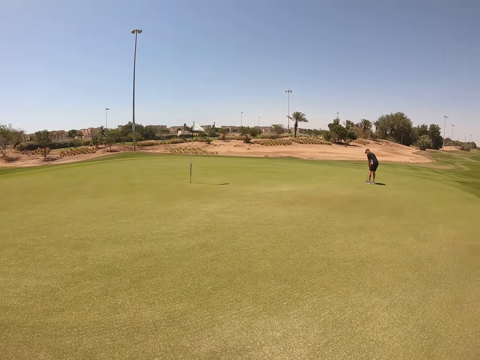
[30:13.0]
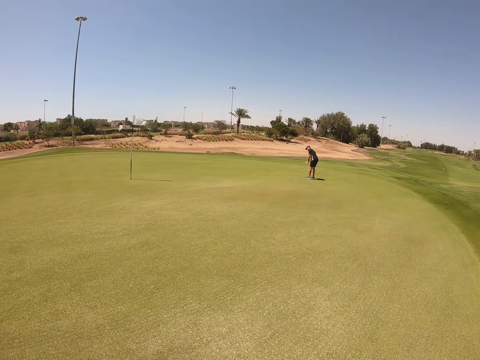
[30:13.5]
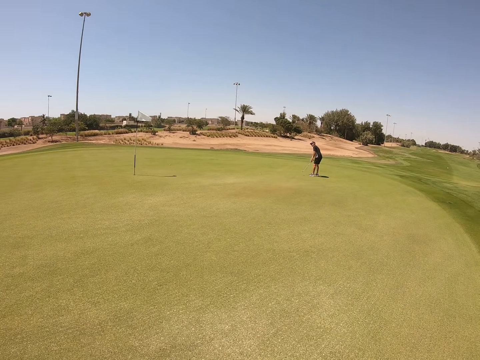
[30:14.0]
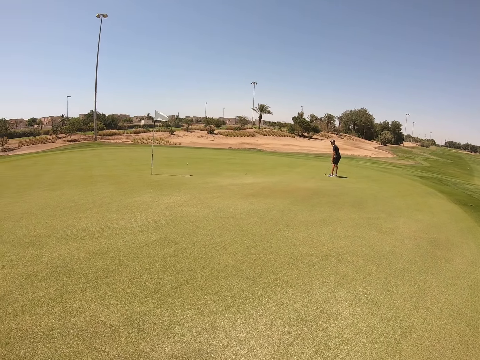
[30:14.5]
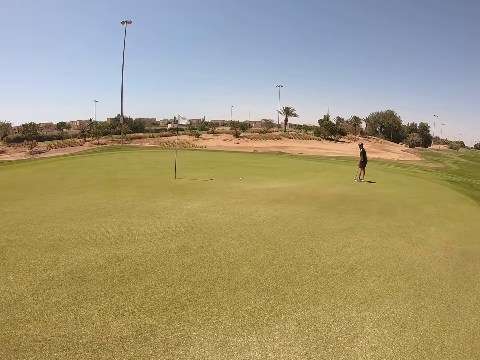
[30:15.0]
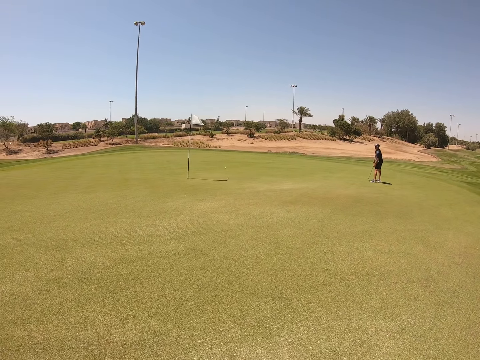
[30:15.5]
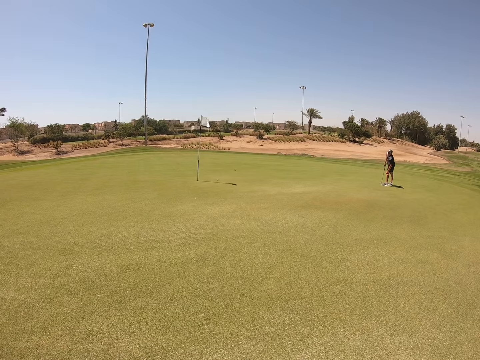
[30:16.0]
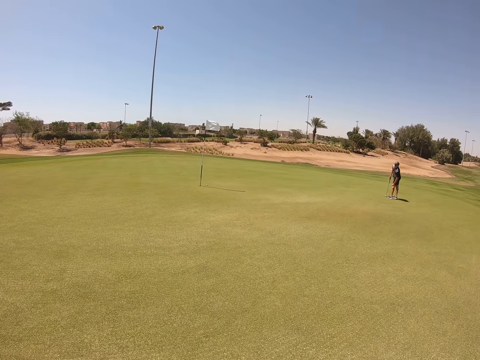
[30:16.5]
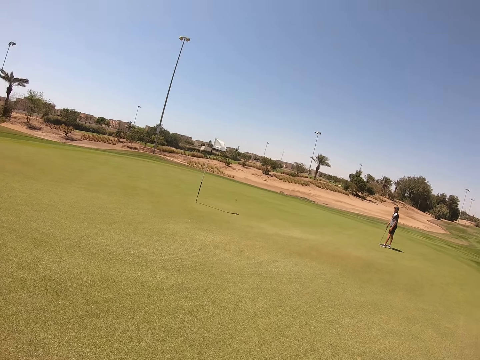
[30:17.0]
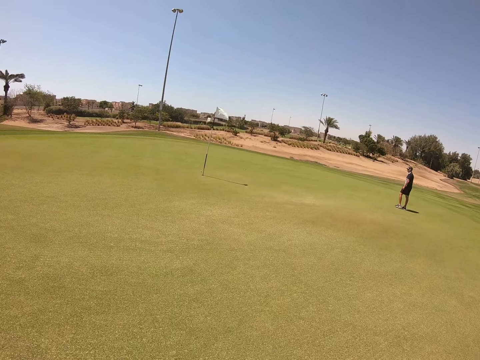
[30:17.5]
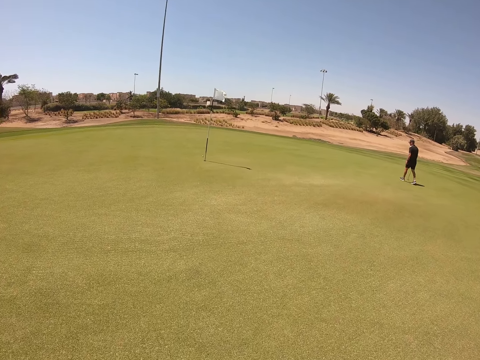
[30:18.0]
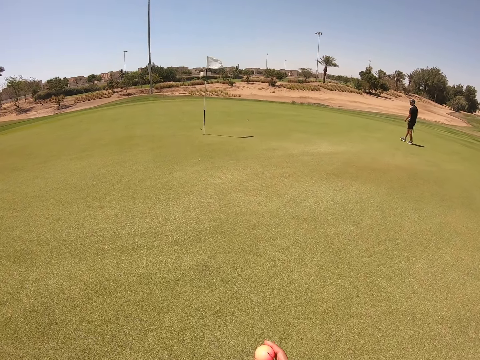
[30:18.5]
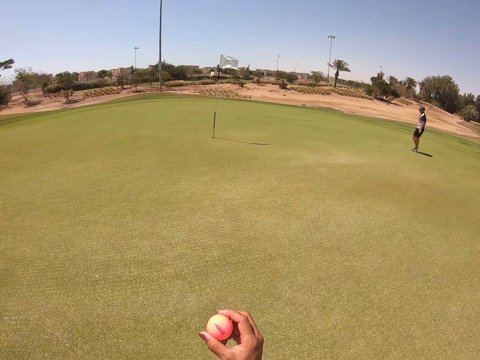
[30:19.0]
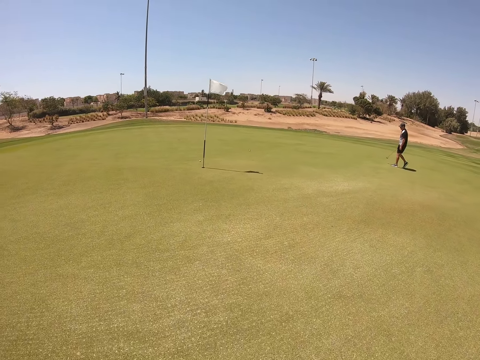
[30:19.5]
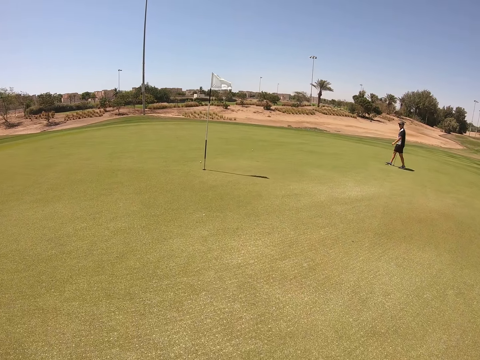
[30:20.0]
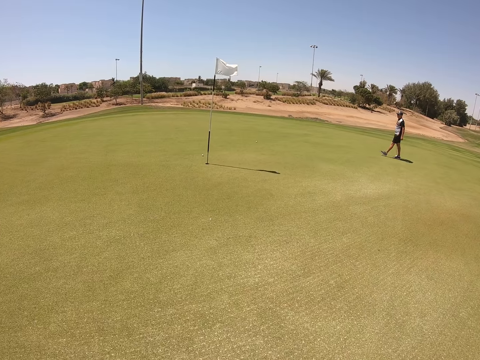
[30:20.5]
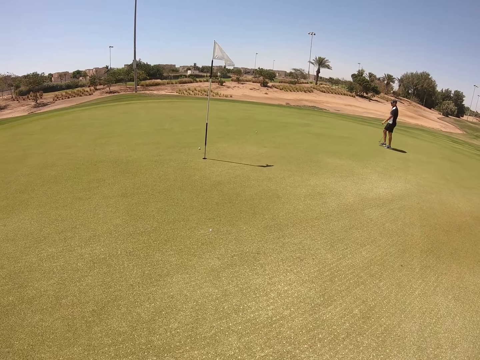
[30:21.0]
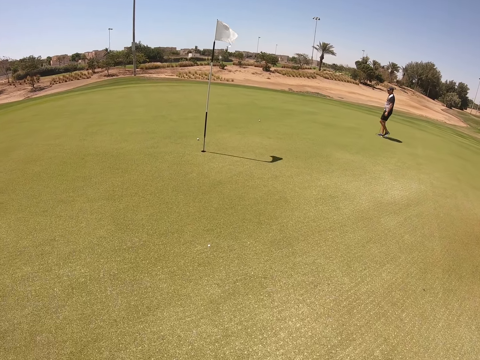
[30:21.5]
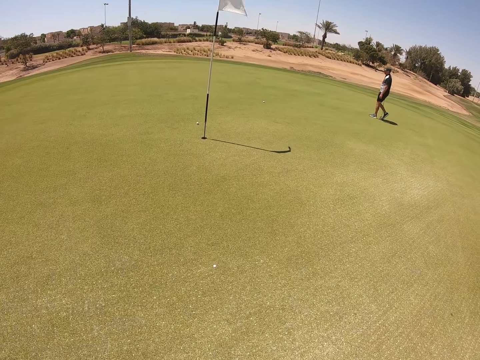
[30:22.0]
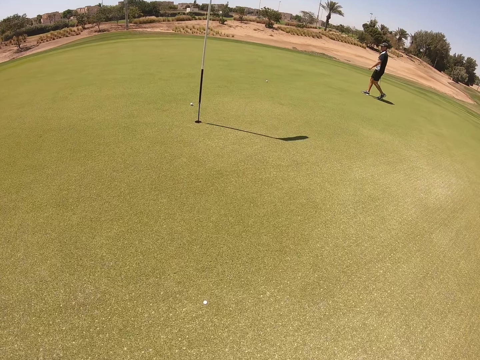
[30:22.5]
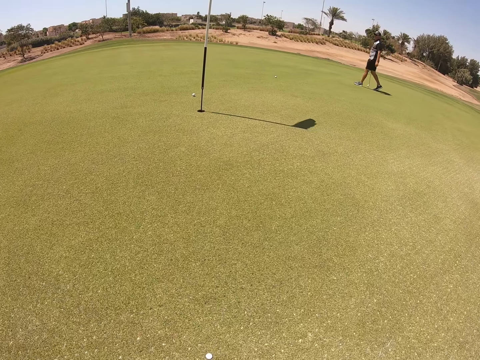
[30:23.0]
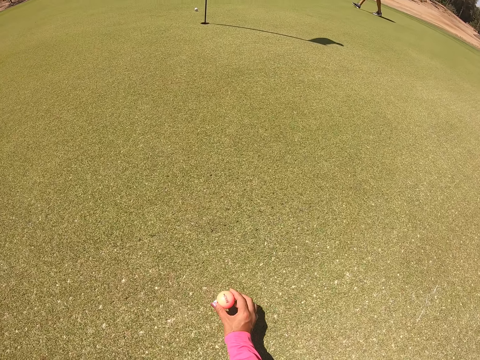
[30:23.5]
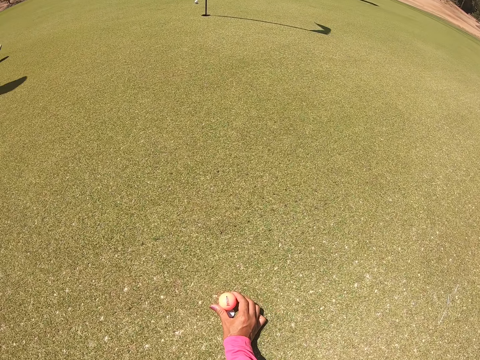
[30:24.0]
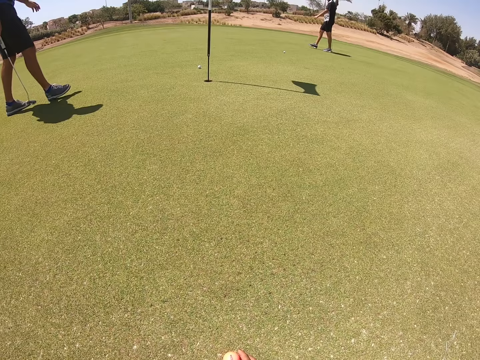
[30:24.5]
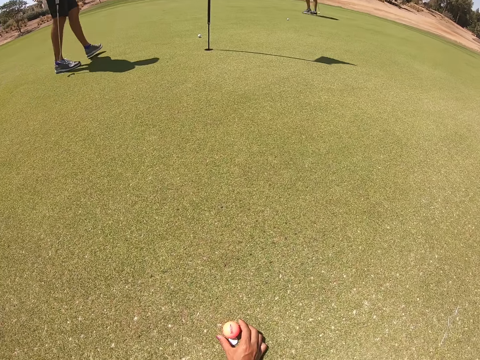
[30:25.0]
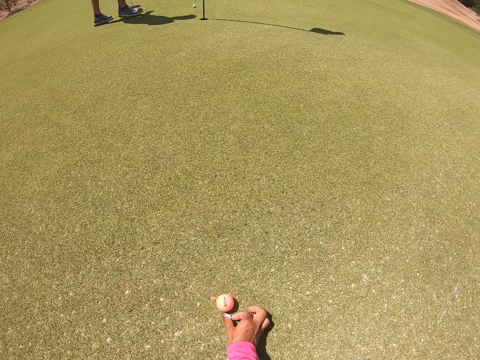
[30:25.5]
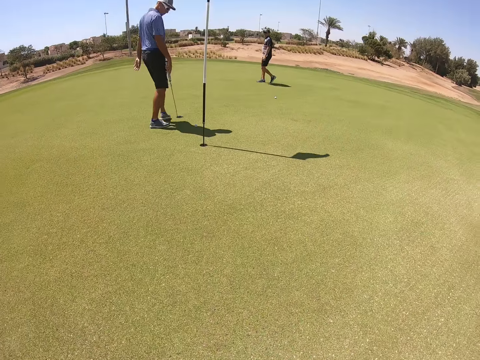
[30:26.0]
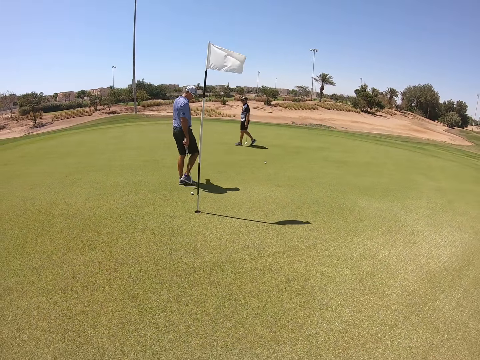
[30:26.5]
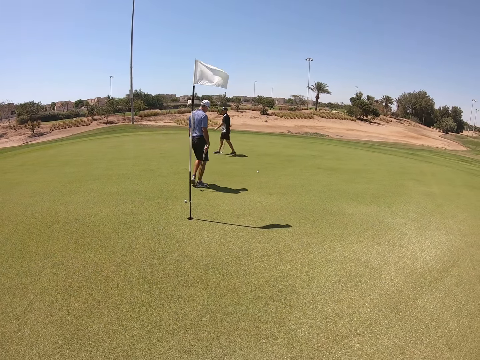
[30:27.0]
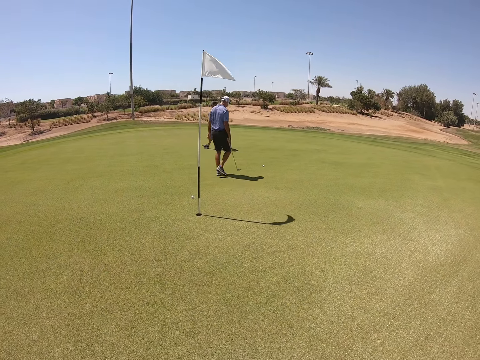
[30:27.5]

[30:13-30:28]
The camera wearer moves their hand. They walk in the golf course. They put the golf ball on the tee.

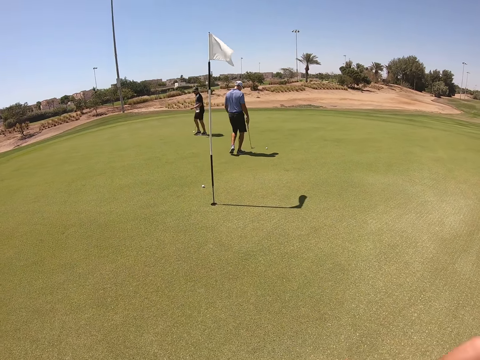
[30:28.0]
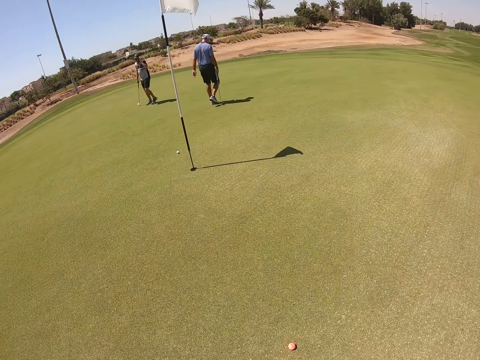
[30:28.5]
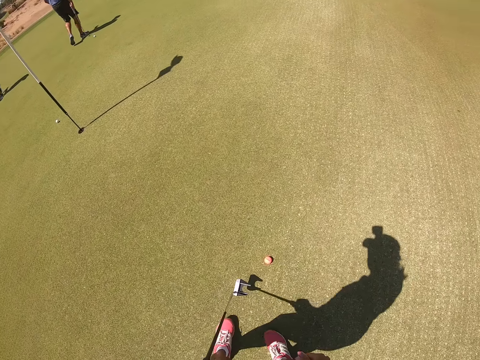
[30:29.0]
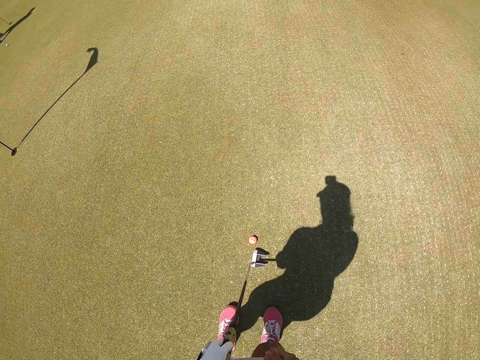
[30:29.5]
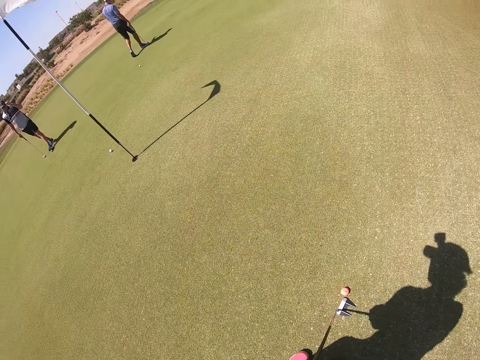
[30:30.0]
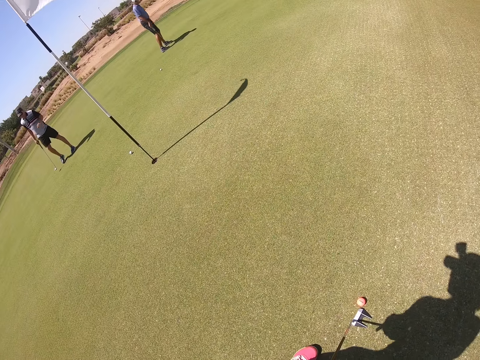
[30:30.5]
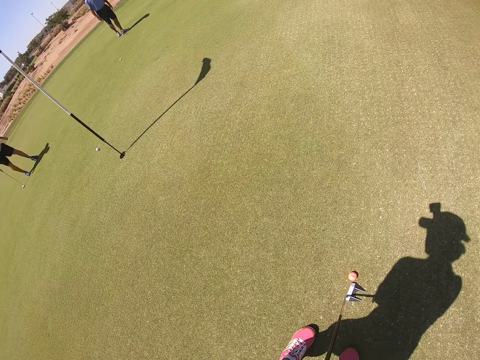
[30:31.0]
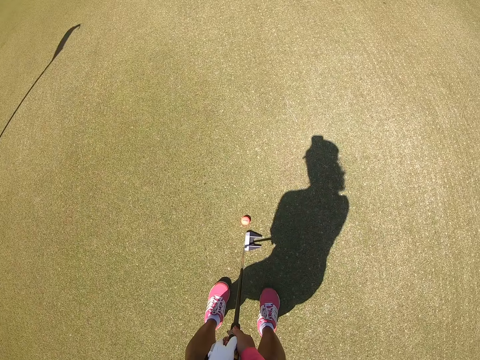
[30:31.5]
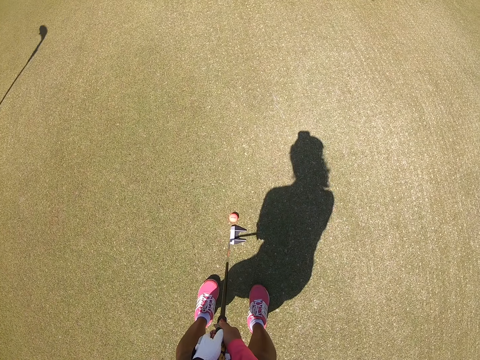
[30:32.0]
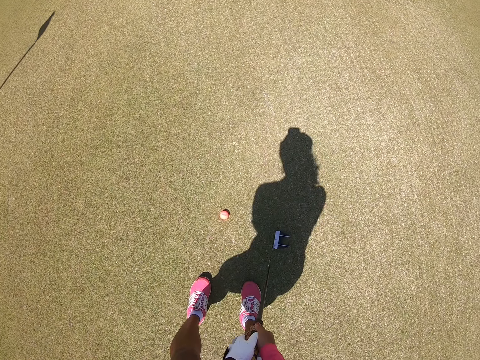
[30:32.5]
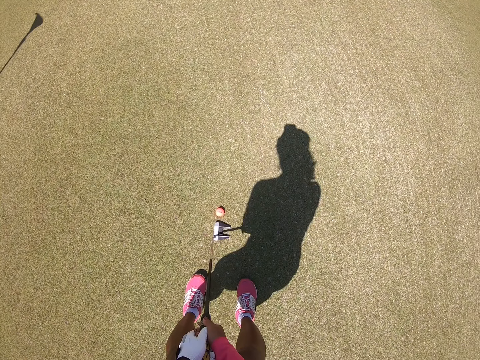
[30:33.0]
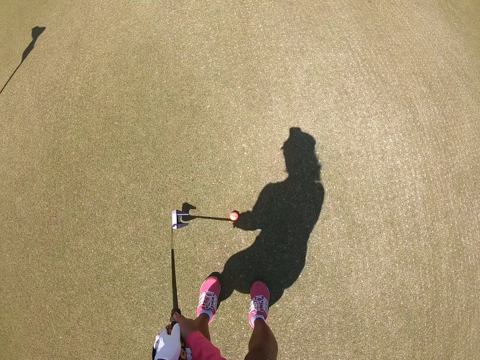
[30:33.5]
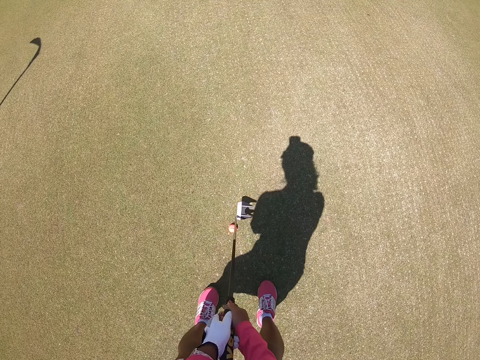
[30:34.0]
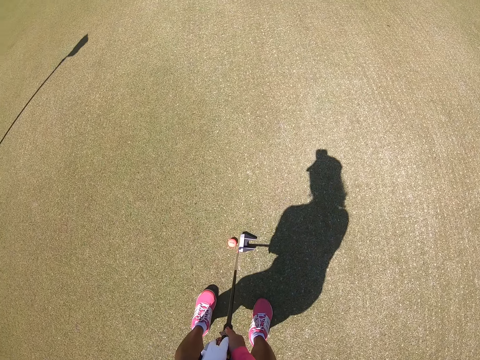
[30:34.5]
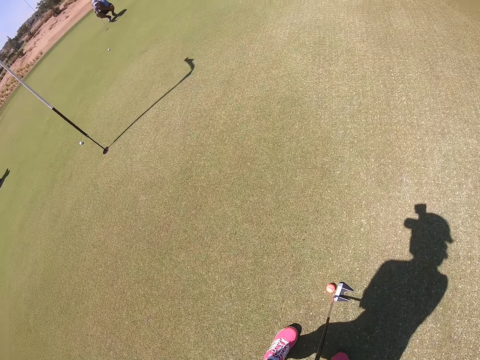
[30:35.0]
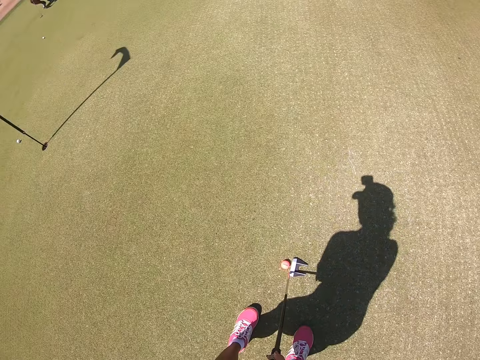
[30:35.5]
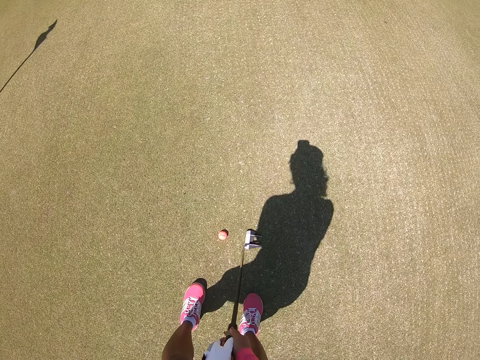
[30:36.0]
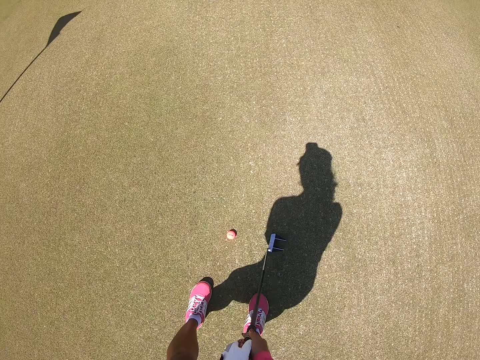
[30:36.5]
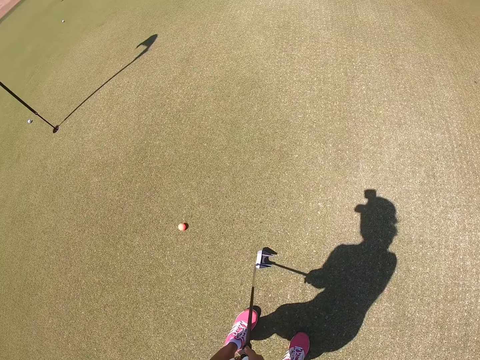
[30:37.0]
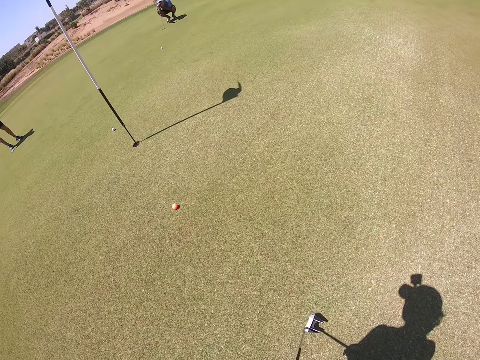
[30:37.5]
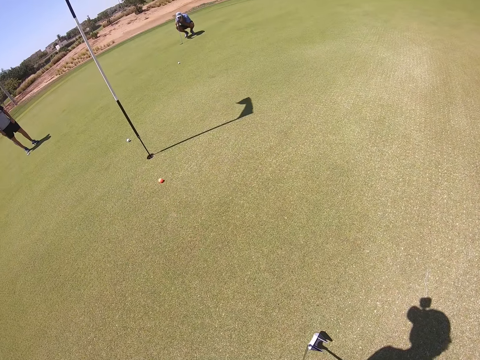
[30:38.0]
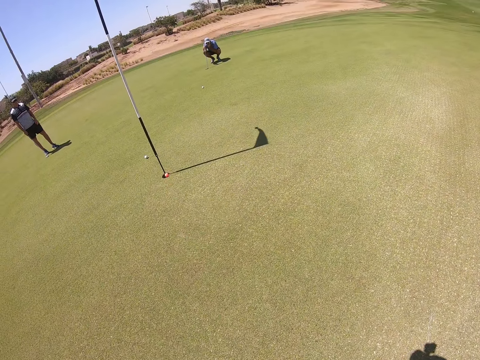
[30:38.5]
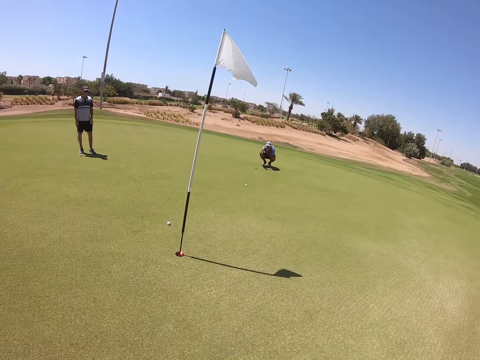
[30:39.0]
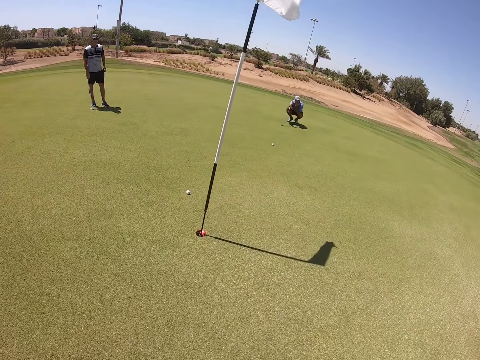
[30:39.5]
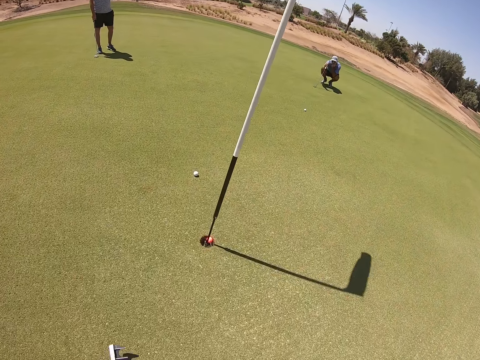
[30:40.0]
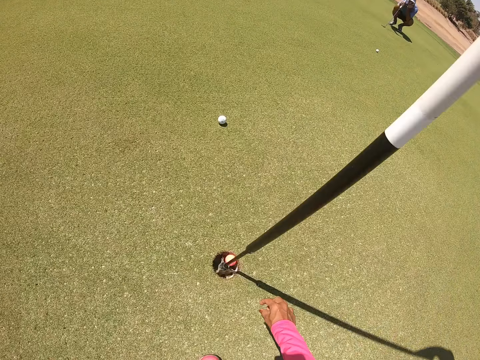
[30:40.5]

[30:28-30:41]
The camera wearer swings the golf club. They play golf in the golf course. They walk in the golf course.
